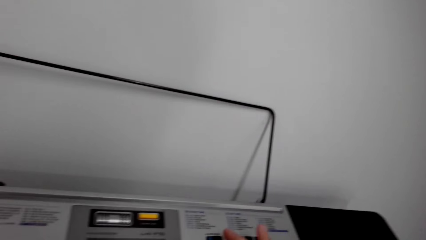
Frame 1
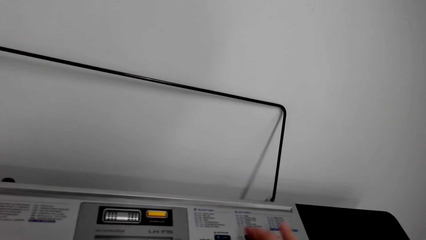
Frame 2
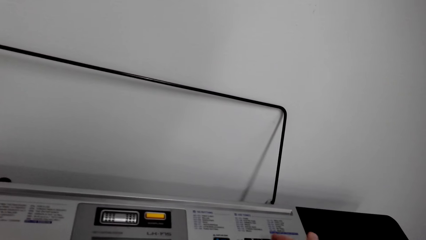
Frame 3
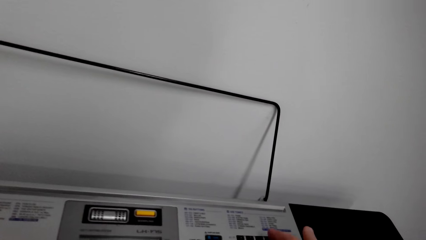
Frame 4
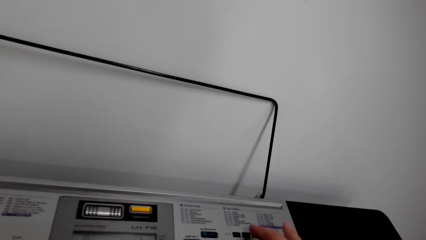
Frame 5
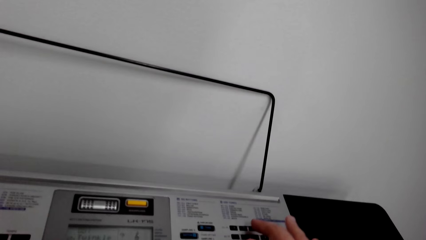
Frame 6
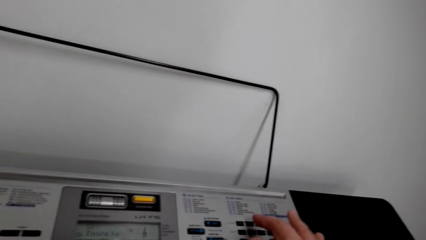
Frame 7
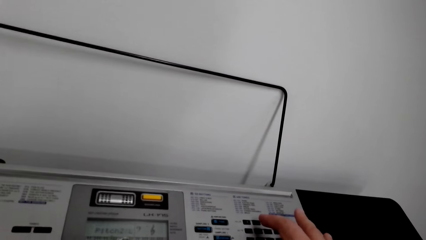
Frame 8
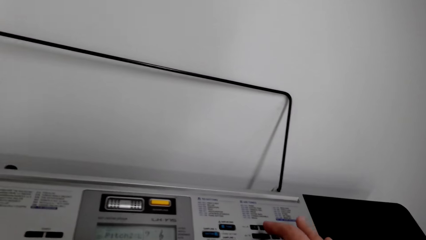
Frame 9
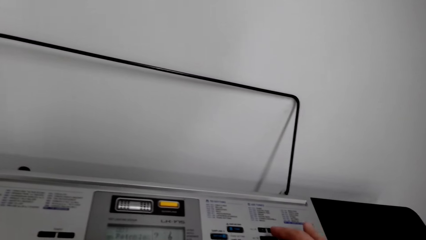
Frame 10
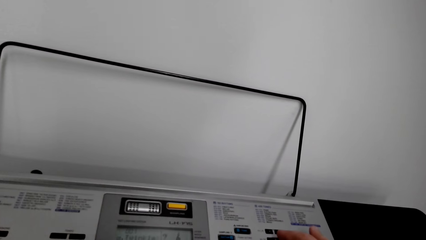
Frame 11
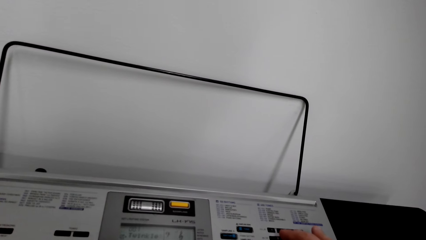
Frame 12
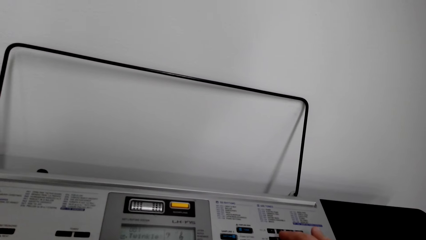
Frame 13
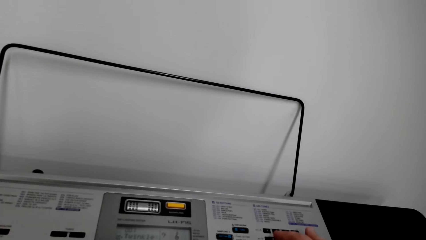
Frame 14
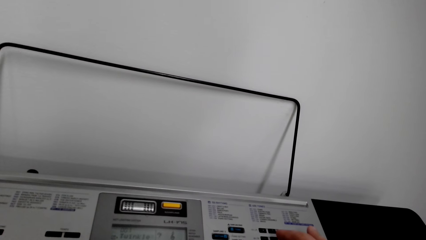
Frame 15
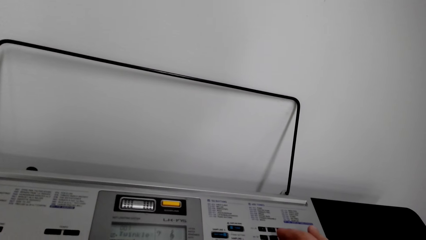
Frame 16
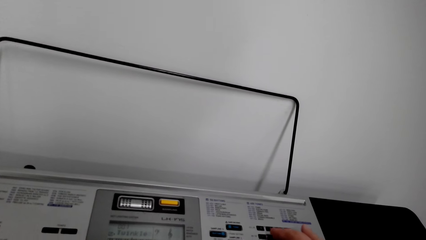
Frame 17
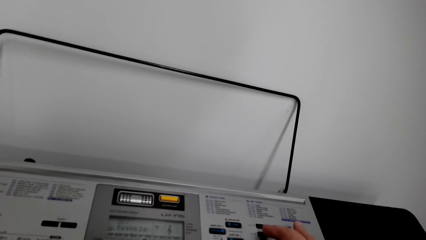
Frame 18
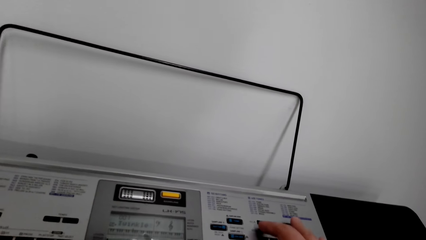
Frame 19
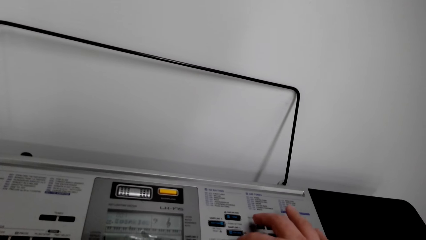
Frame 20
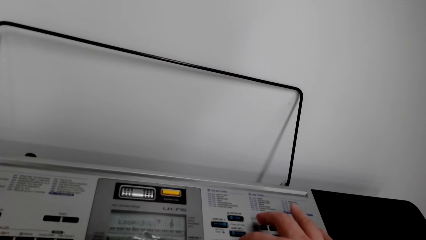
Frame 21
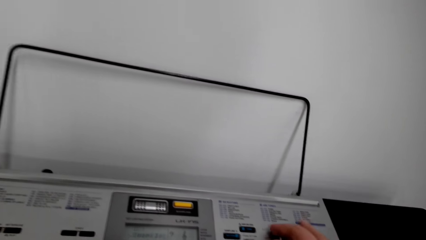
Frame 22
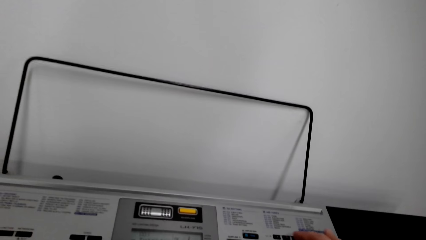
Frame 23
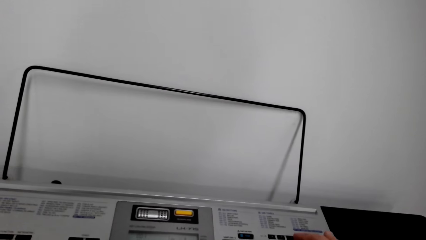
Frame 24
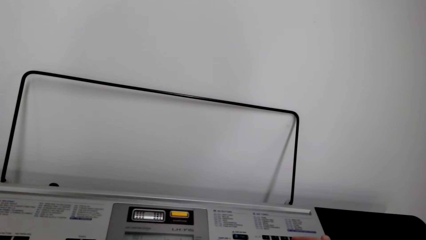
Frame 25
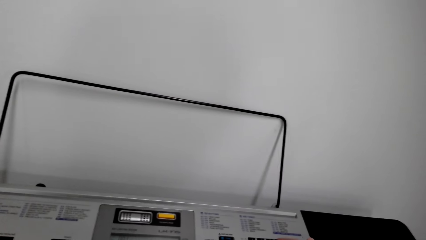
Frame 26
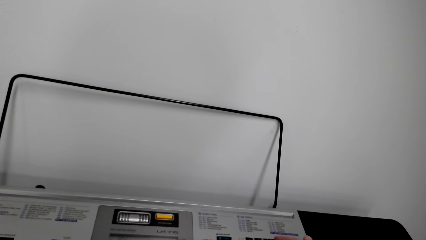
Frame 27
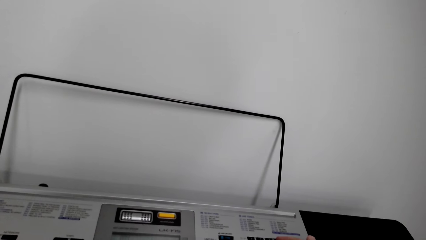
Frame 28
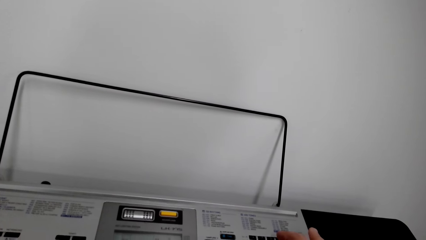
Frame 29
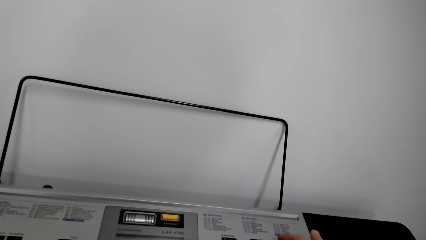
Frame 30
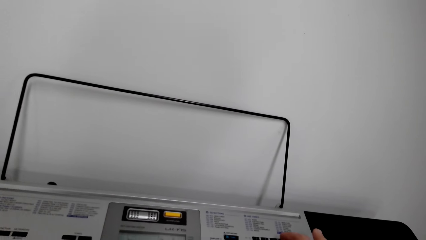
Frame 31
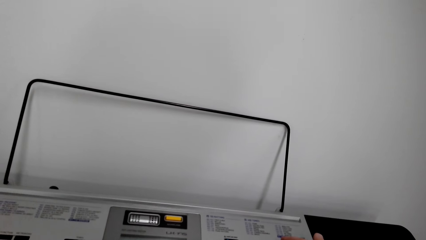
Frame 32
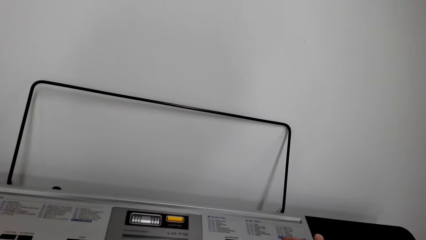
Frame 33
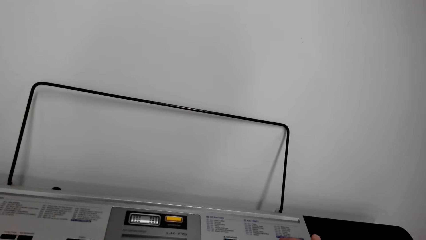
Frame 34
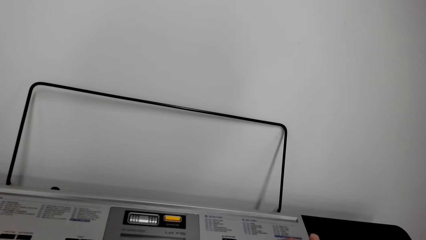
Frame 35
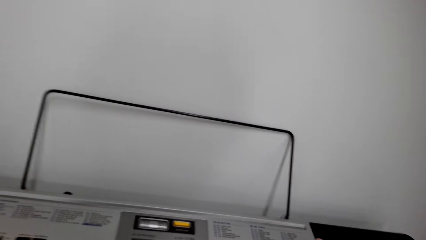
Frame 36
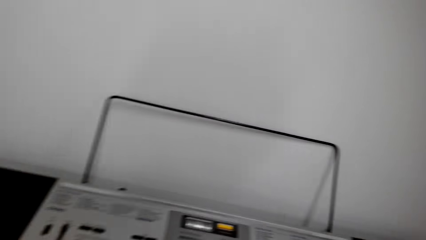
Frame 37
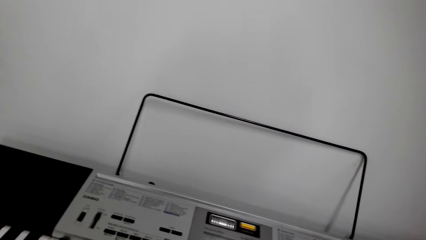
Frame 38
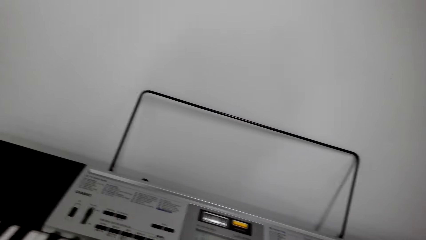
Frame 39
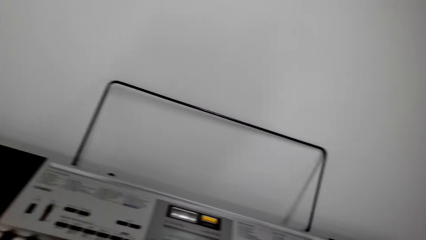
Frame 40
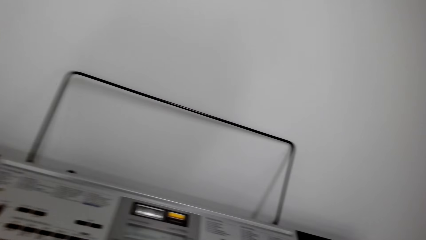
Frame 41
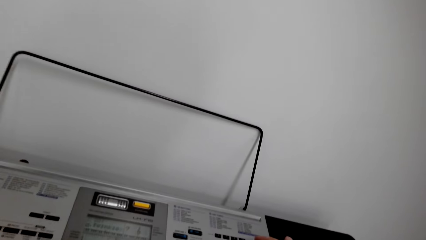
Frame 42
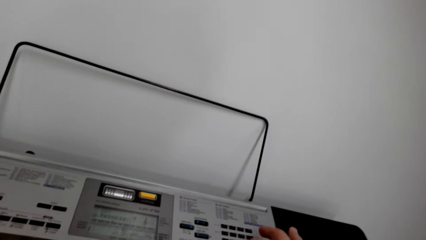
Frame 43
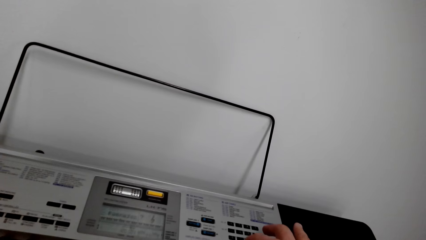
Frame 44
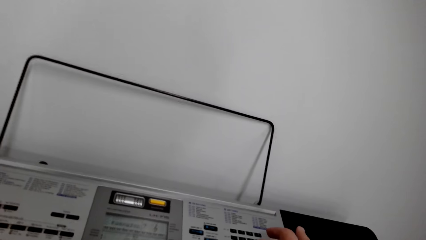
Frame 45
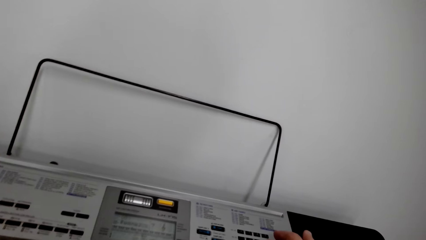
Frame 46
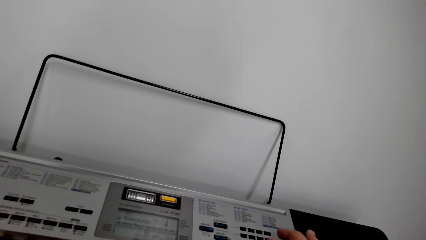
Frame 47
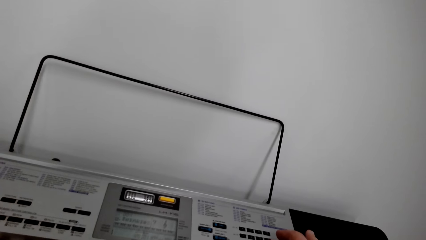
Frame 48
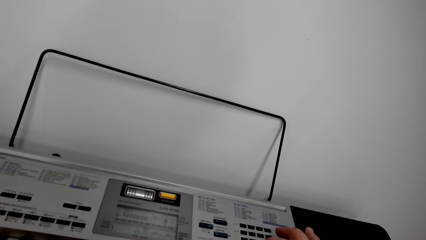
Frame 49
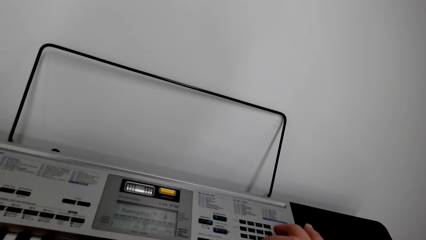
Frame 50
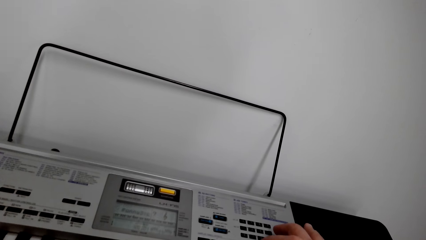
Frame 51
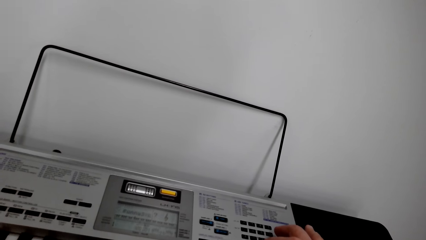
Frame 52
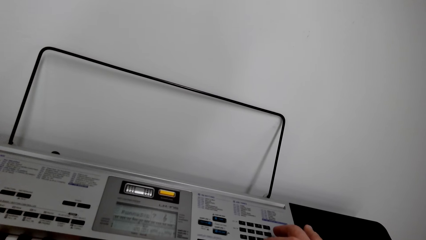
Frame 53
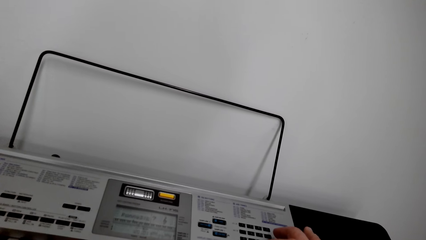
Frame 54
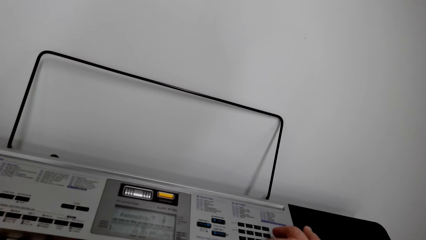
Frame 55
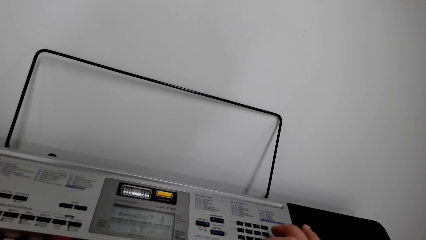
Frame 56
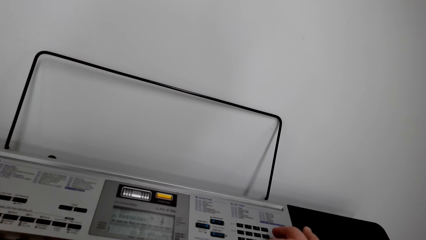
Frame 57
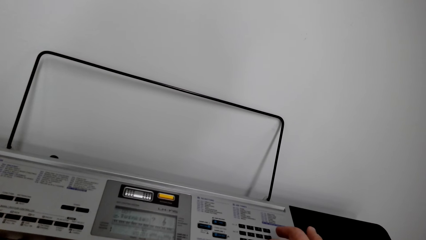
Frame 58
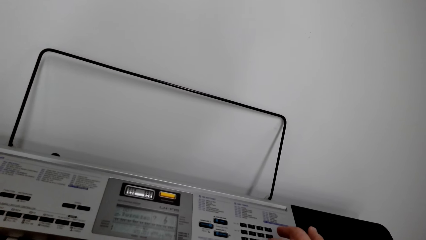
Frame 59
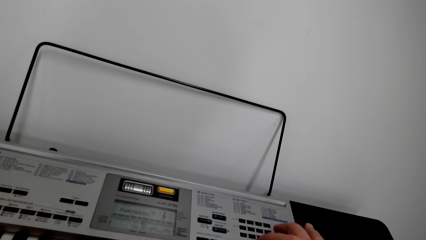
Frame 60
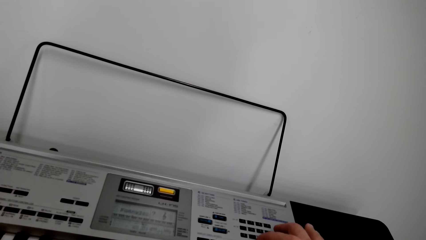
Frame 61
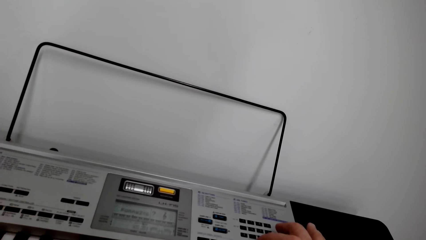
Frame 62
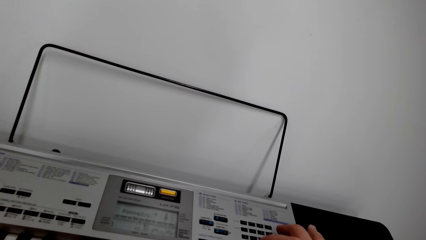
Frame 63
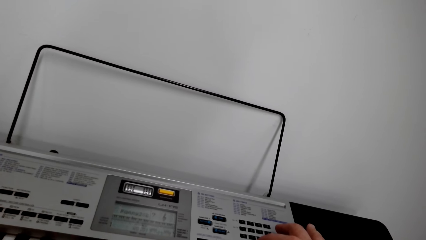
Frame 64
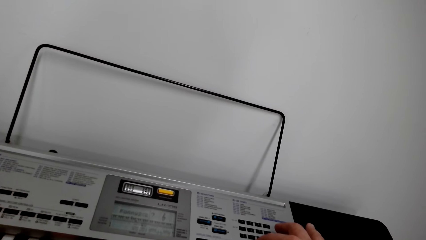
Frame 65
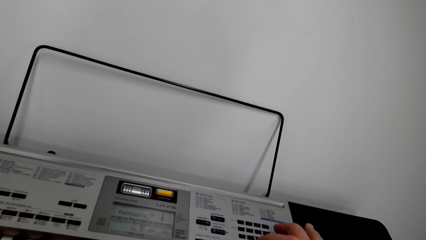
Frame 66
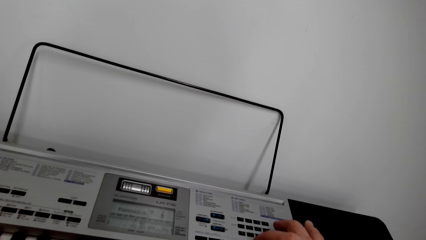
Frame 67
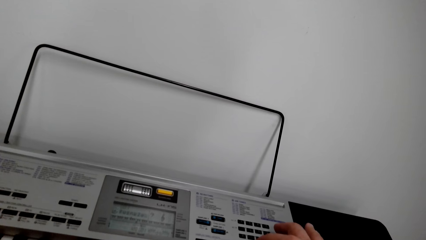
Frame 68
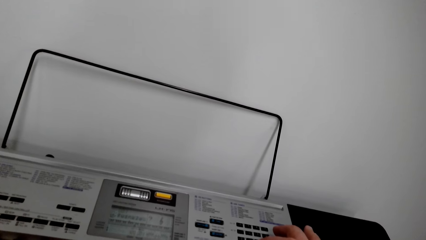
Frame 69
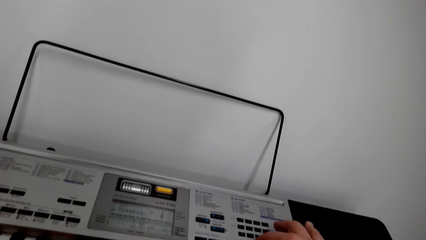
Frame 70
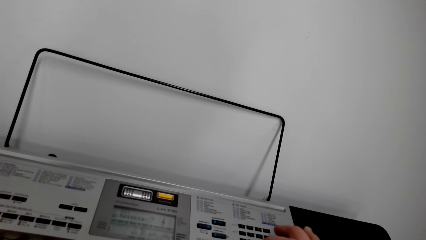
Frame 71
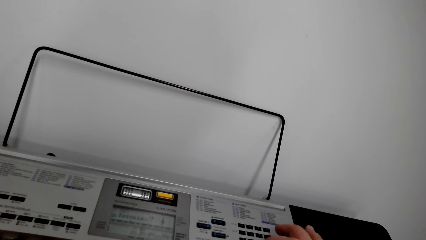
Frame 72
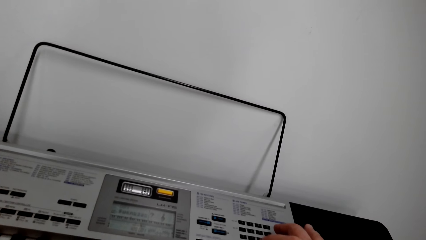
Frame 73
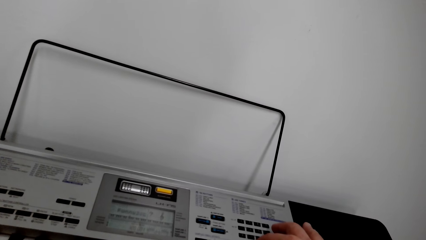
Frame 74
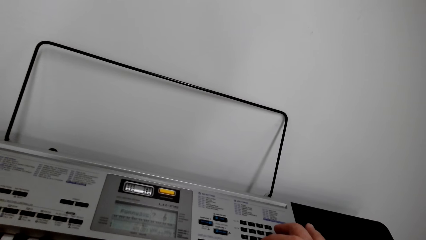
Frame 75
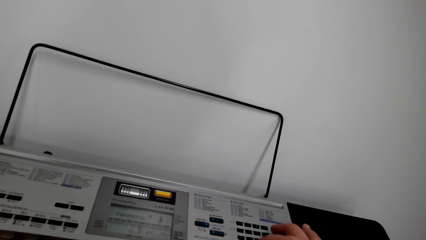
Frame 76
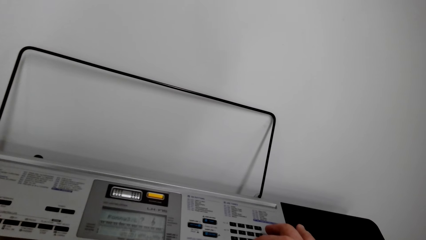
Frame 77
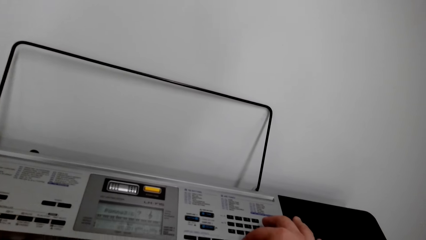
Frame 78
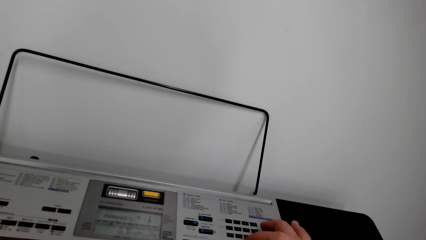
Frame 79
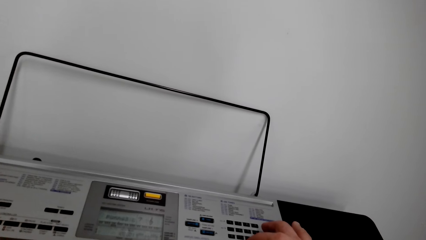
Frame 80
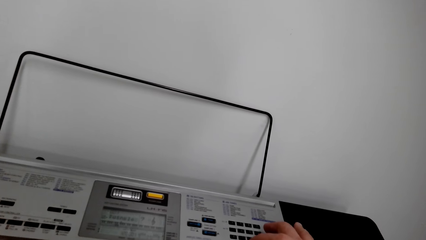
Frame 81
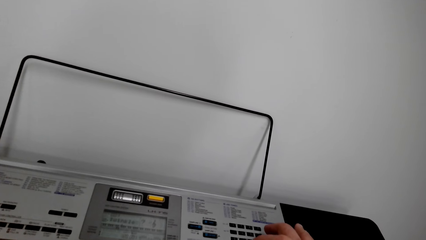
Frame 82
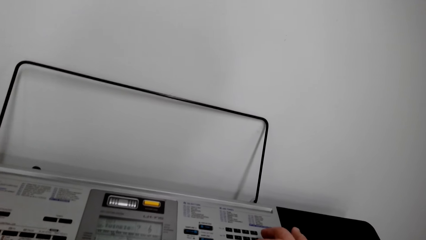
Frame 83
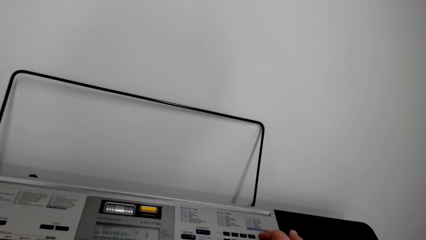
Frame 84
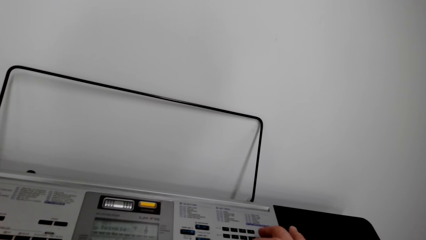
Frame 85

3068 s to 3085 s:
The camera wearer presses buttons on a piano. They look around.
